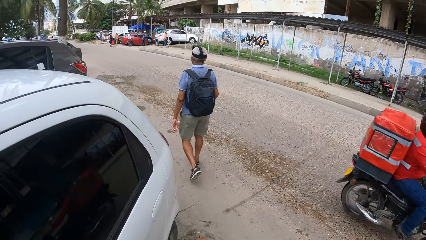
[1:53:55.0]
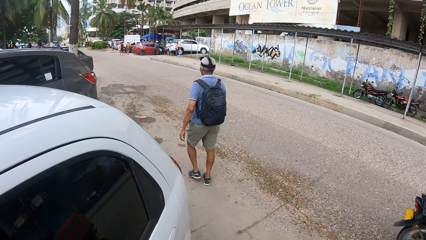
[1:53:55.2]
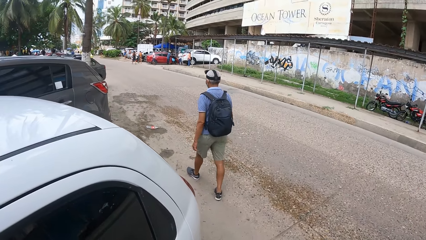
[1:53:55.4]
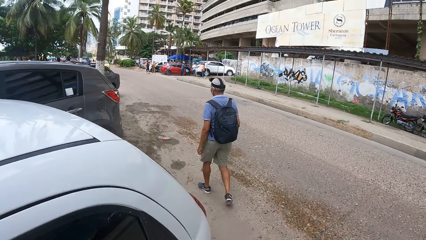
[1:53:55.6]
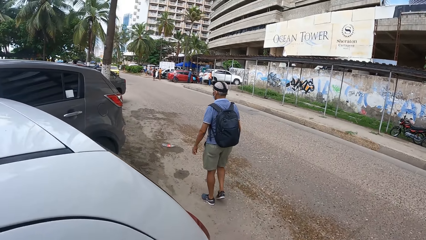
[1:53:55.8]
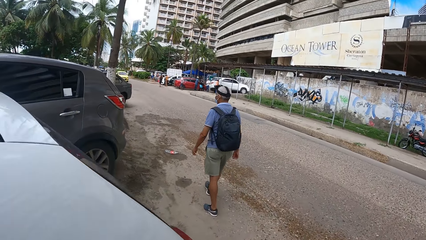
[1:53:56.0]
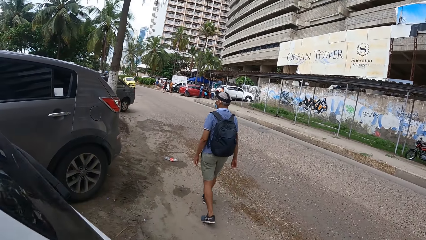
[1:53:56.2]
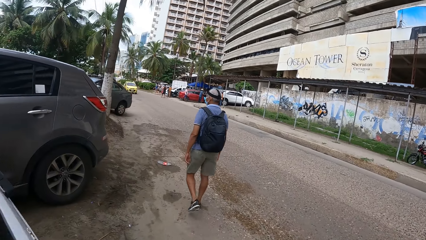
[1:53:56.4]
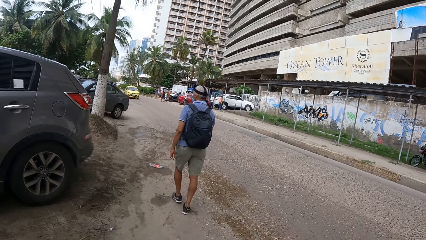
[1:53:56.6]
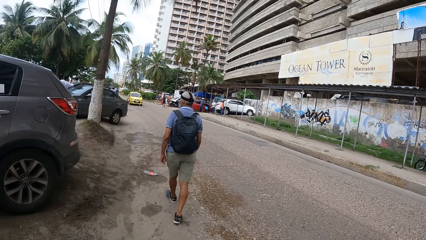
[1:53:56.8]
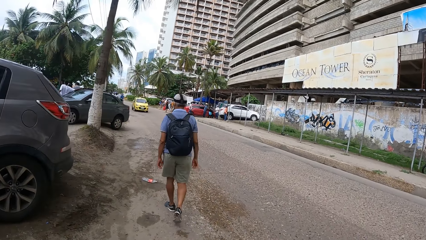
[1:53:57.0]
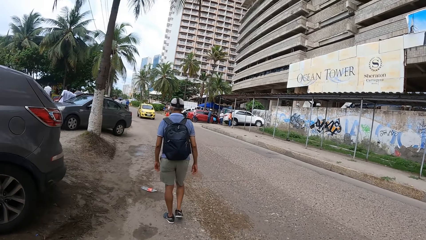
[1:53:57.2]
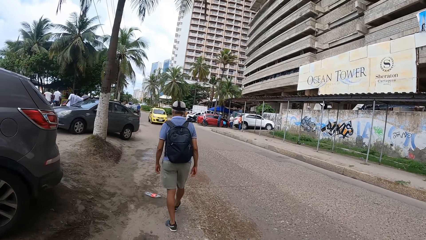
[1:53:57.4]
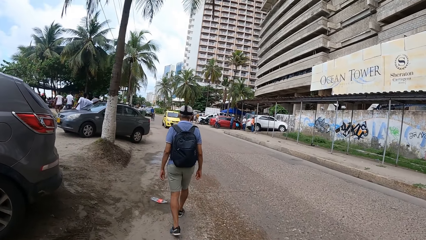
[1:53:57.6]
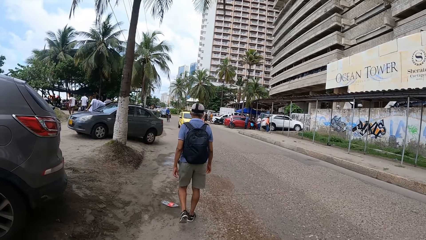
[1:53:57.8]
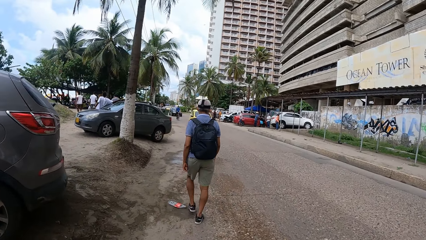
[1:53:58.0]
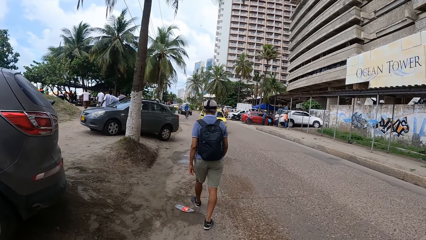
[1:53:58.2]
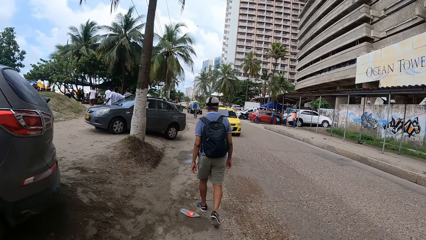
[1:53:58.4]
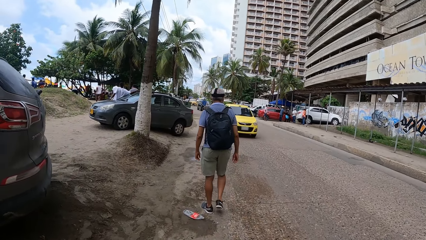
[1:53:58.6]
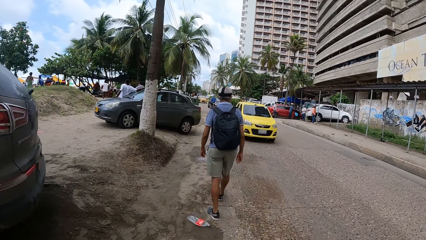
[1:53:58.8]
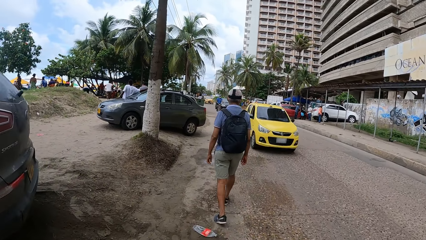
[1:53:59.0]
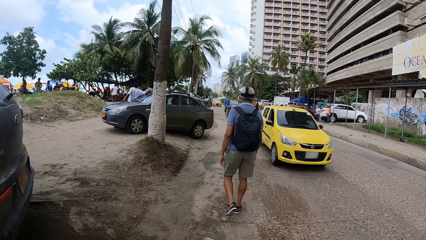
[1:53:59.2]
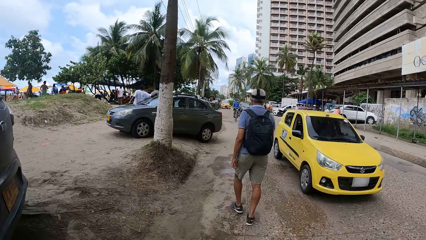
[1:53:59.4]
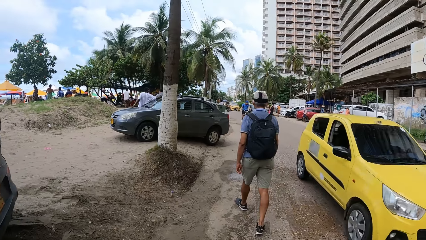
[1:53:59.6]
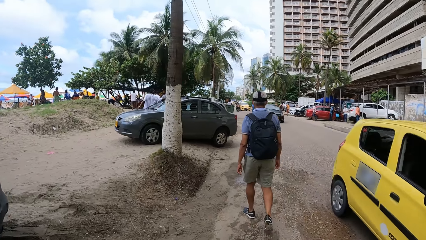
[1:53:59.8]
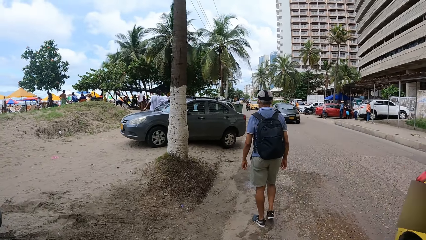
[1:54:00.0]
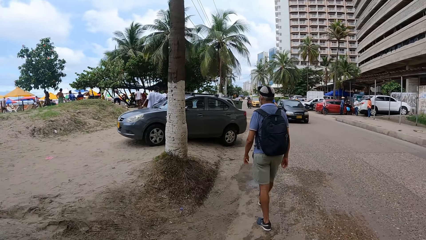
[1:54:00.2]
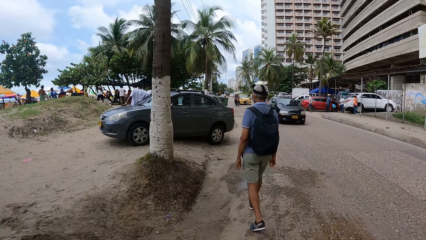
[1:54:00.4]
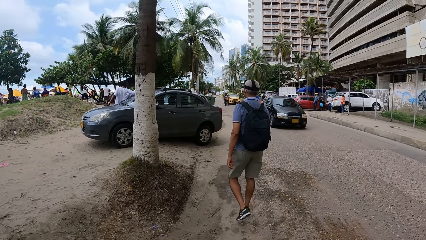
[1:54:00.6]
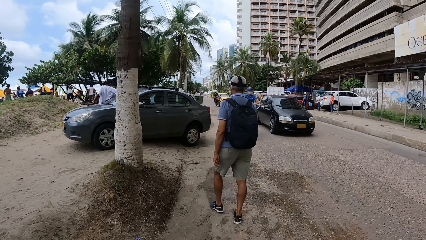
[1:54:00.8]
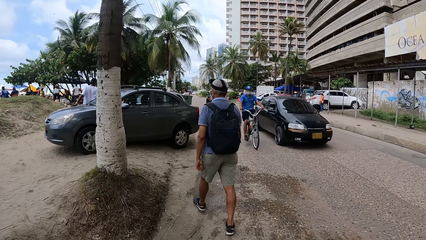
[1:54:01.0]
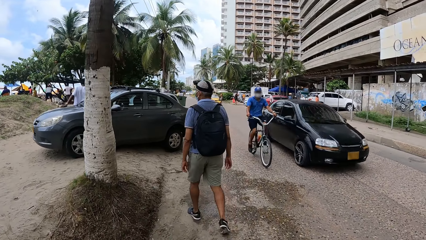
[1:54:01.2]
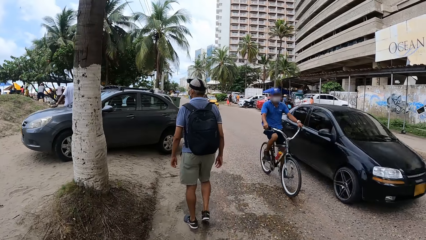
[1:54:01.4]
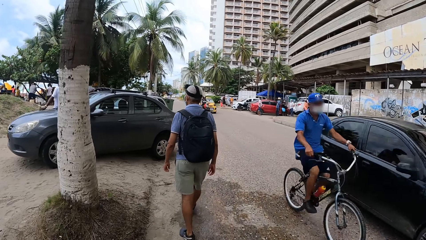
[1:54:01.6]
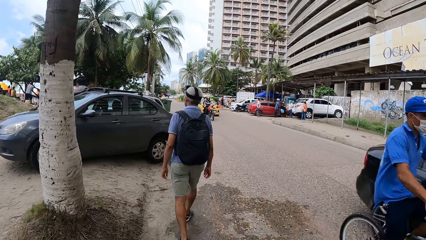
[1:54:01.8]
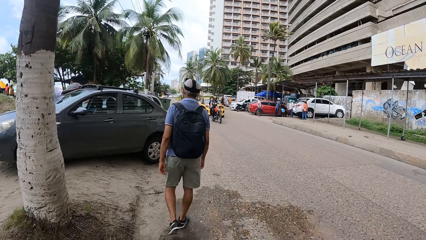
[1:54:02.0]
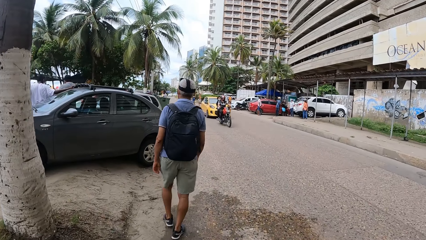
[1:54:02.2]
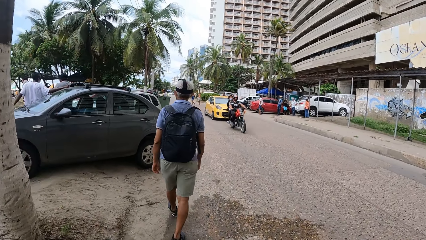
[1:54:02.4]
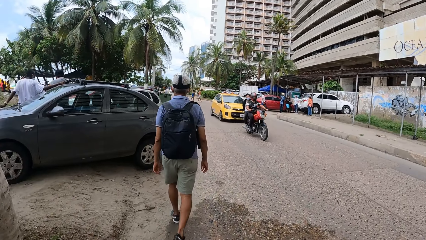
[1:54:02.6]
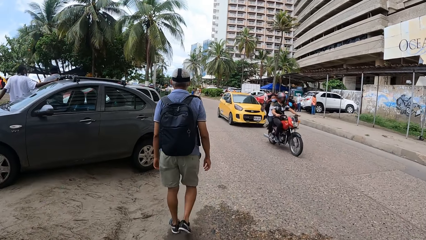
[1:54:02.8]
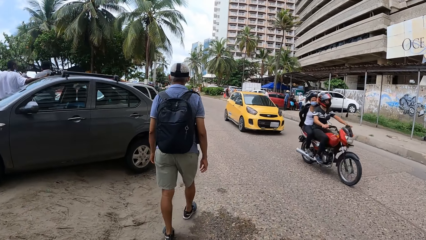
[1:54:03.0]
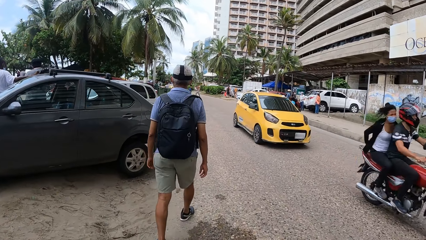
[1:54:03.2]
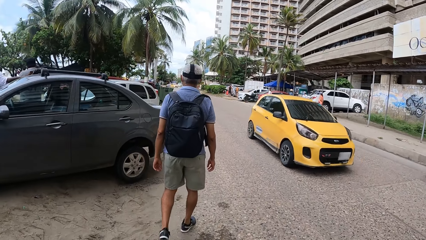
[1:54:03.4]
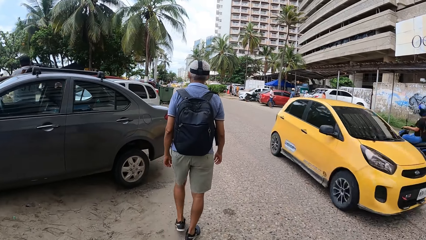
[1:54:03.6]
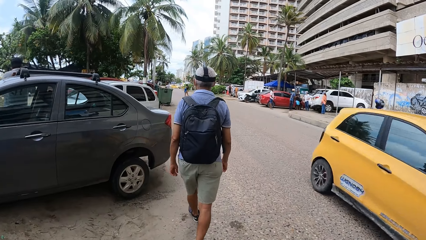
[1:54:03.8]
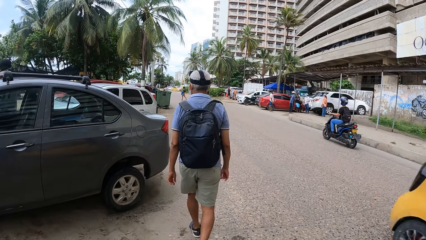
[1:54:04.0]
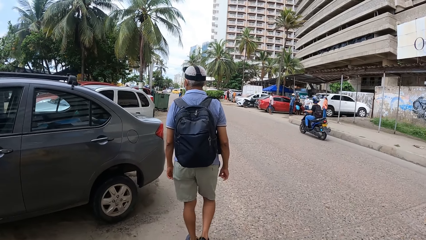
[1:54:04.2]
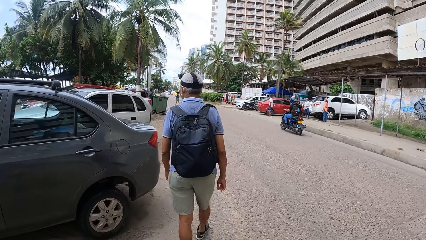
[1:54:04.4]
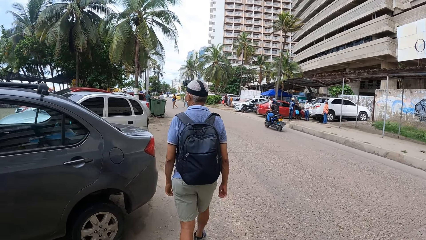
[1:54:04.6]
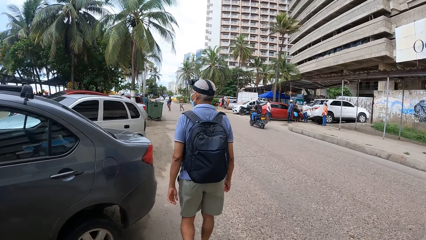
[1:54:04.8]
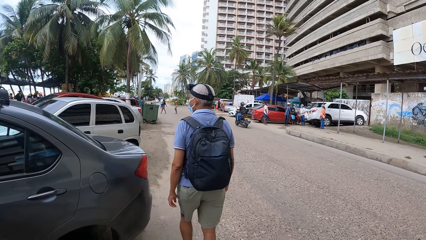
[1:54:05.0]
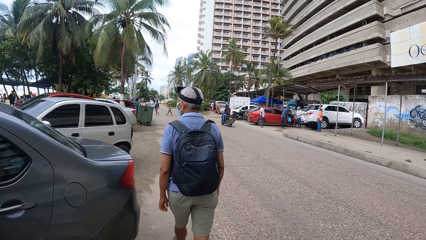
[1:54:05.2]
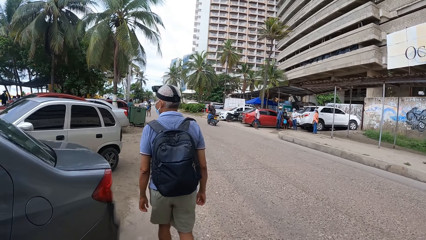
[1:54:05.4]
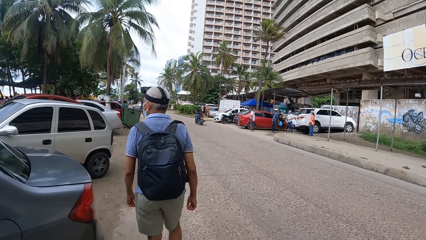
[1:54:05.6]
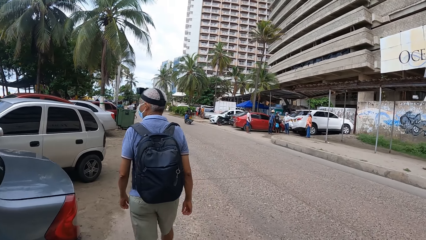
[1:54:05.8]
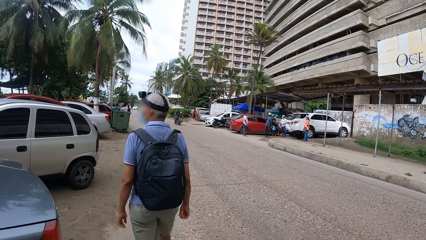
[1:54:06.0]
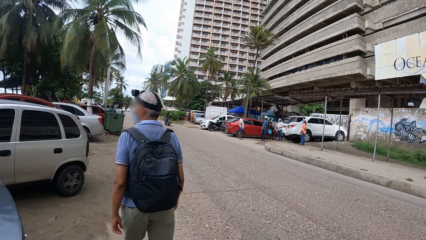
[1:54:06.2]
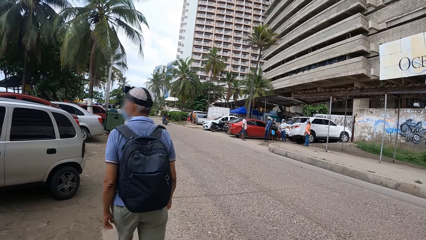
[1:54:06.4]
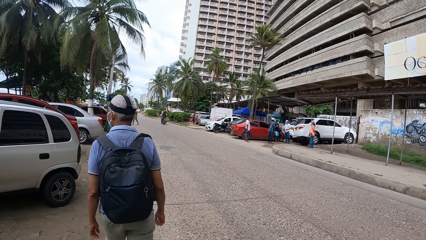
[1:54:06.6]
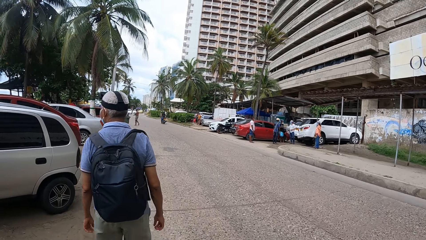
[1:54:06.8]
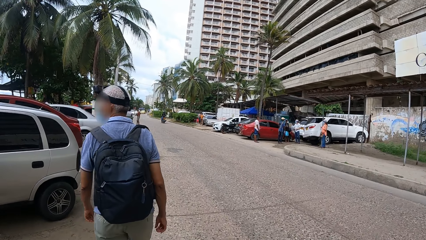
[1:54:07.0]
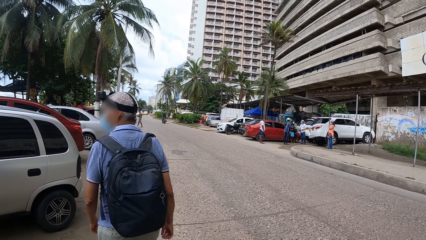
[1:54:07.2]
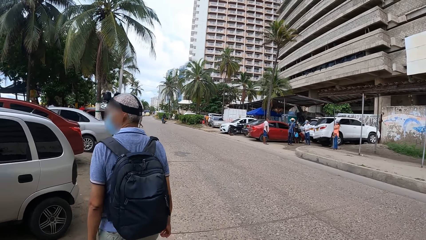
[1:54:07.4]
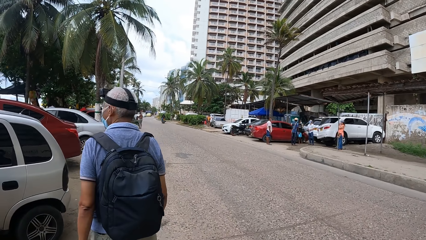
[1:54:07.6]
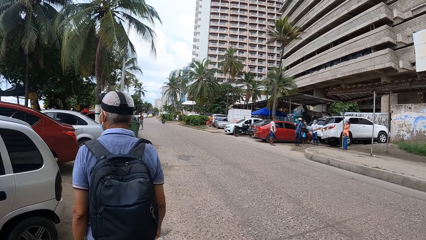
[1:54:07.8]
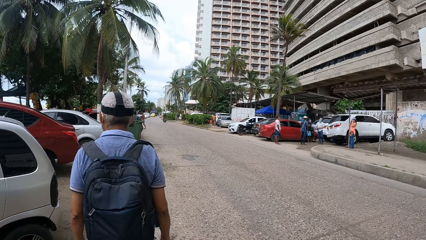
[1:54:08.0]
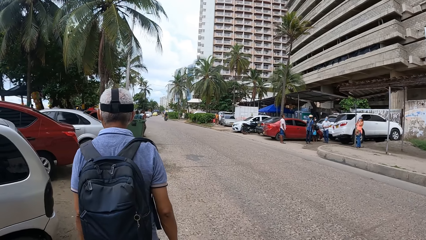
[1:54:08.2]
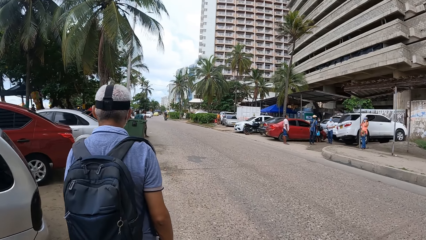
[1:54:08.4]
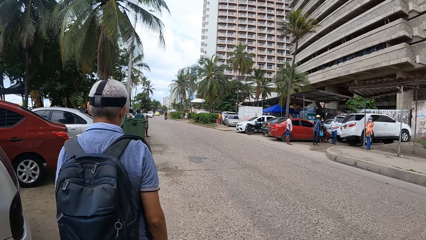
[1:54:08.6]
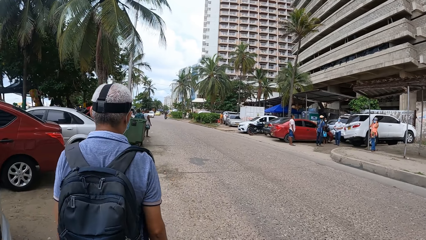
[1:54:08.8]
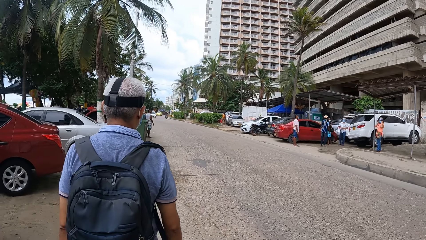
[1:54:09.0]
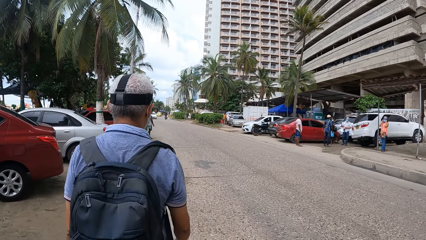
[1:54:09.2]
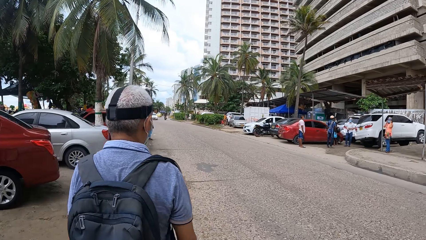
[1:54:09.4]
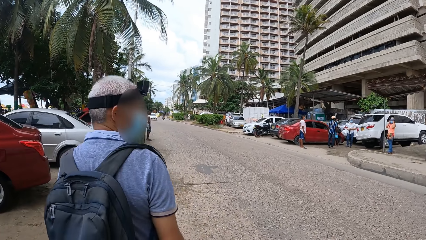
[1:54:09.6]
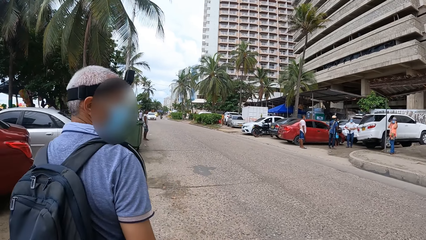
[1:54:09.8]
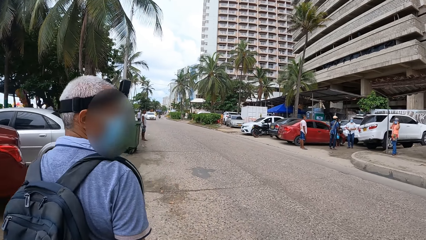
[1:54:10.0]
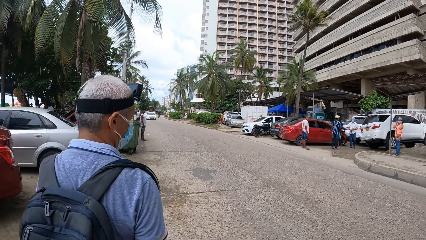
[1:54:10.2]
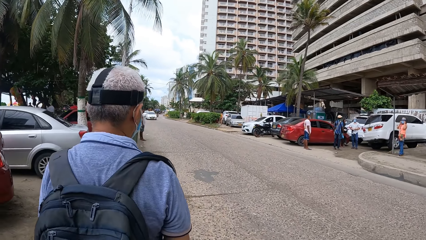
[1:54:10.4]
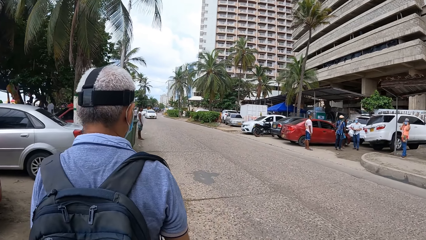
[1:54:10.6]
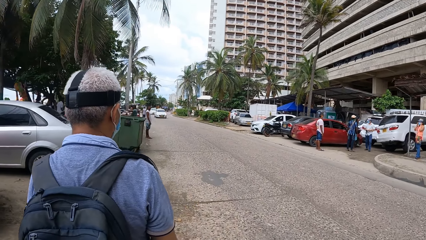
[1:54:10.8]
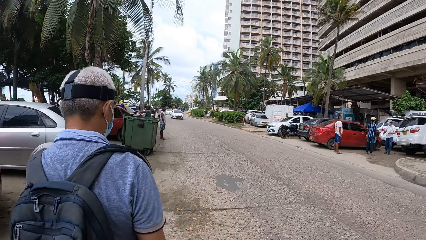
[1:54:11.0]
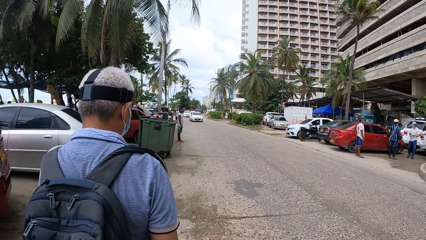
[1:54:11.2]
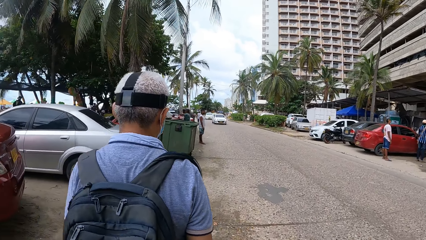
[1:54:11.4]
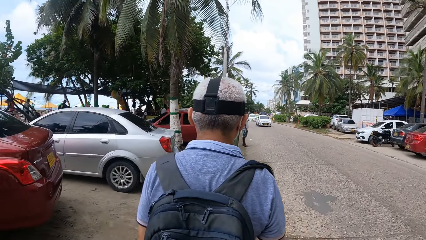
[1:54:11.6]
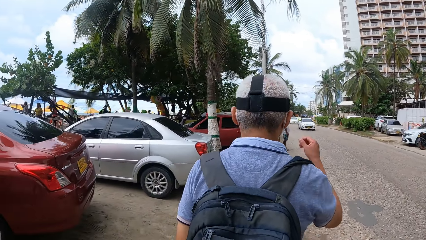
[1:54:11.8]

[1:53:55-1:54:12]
The camera wearer walks on the tarmac road.
